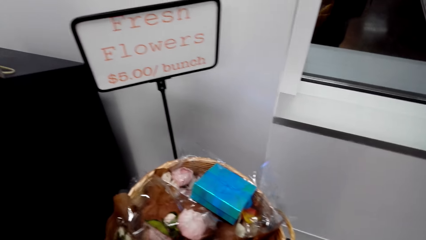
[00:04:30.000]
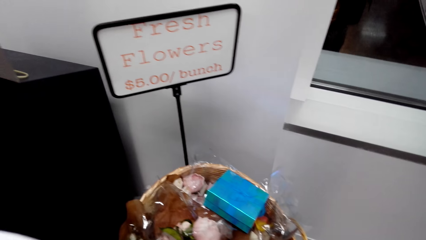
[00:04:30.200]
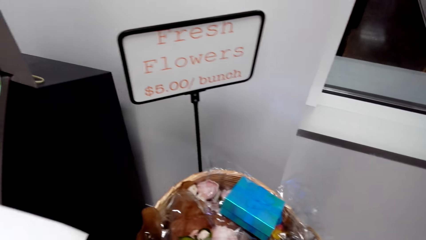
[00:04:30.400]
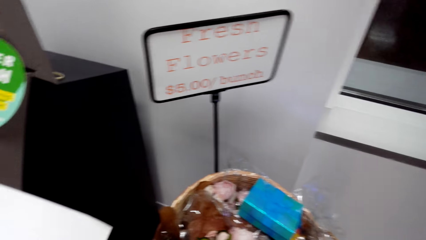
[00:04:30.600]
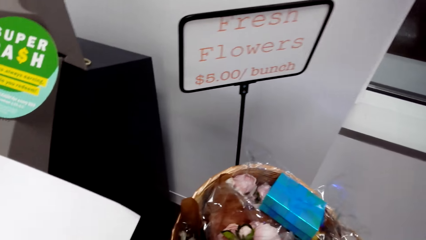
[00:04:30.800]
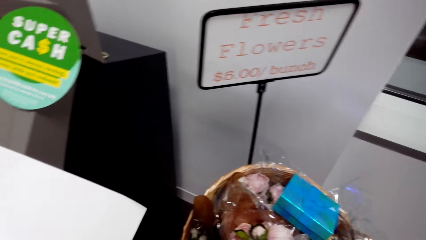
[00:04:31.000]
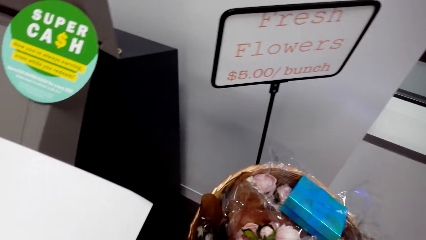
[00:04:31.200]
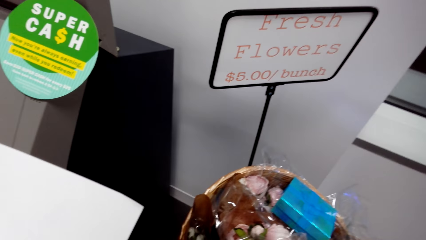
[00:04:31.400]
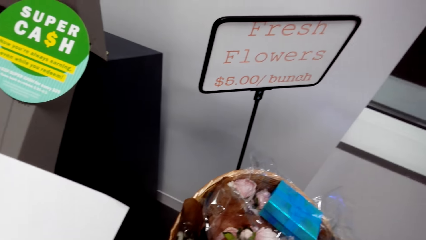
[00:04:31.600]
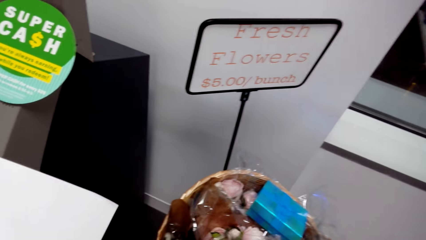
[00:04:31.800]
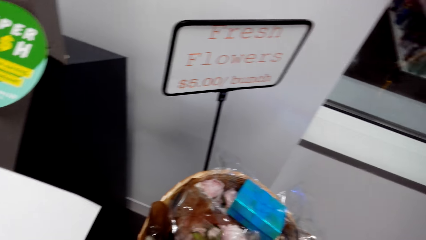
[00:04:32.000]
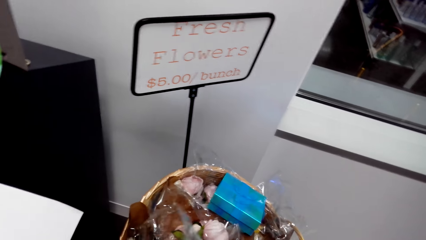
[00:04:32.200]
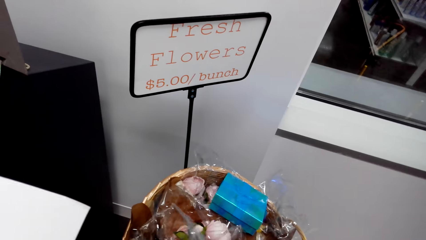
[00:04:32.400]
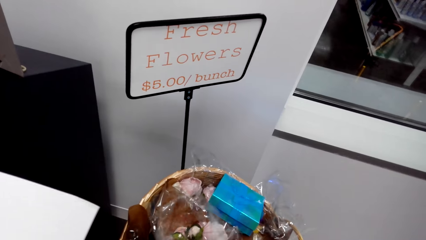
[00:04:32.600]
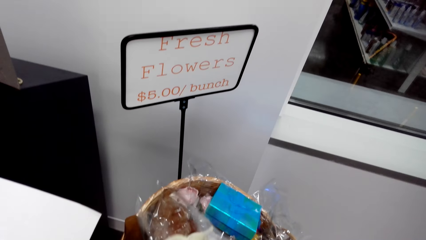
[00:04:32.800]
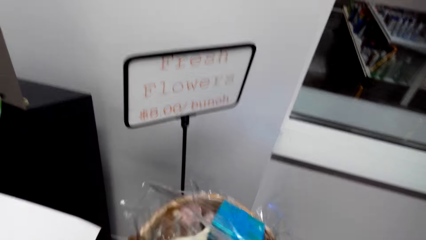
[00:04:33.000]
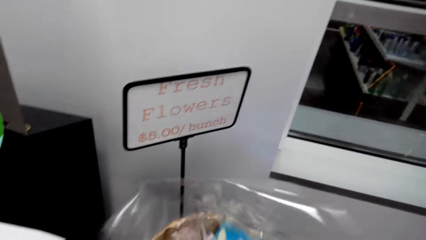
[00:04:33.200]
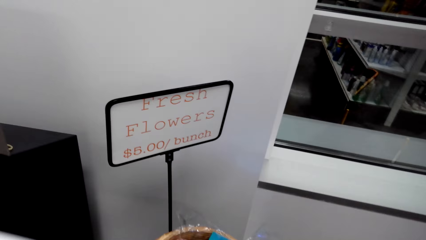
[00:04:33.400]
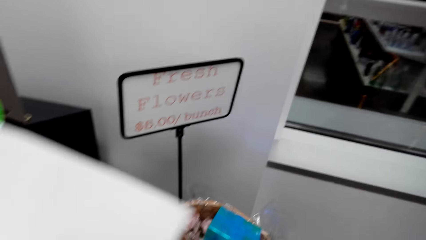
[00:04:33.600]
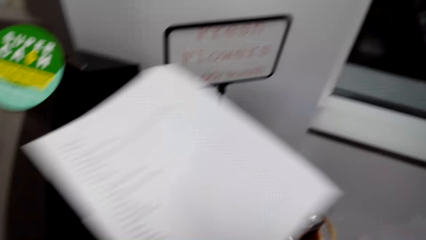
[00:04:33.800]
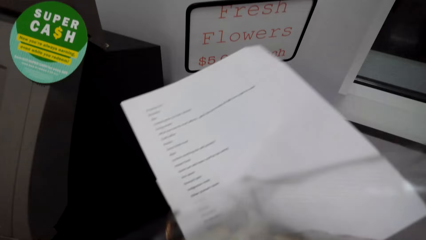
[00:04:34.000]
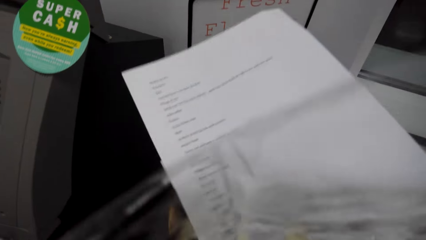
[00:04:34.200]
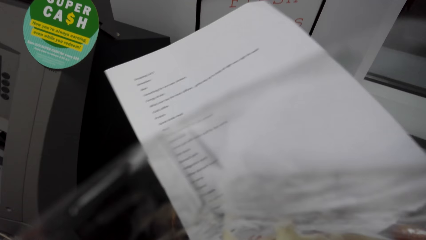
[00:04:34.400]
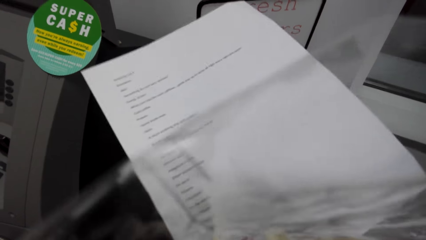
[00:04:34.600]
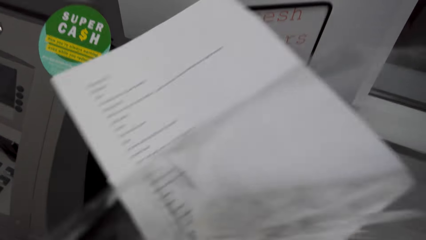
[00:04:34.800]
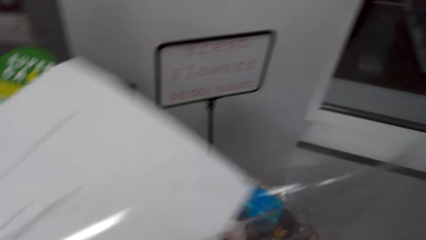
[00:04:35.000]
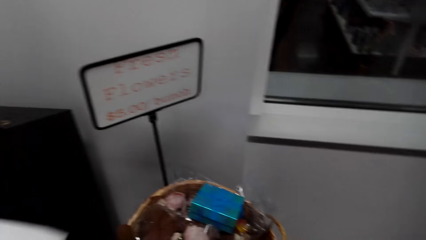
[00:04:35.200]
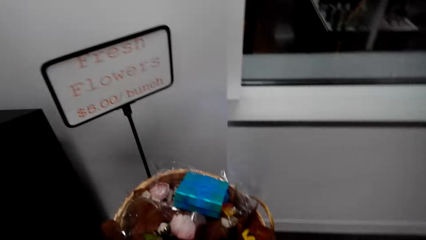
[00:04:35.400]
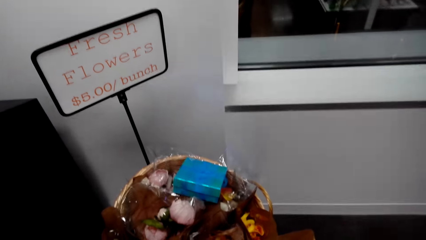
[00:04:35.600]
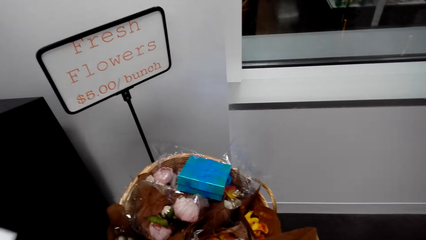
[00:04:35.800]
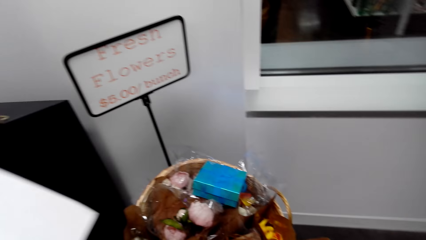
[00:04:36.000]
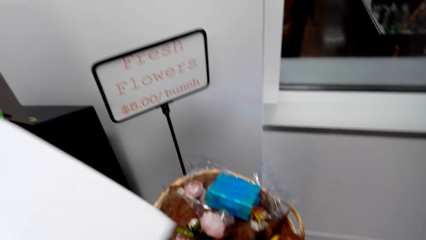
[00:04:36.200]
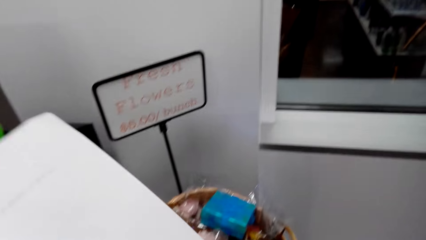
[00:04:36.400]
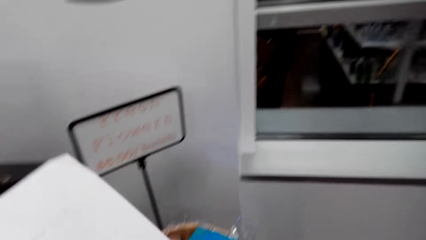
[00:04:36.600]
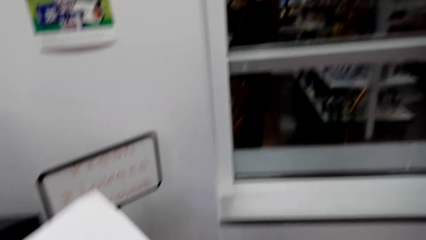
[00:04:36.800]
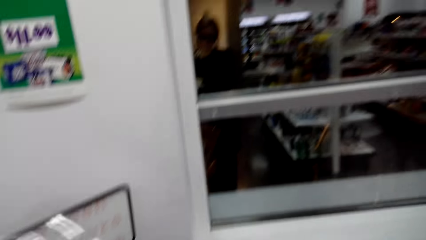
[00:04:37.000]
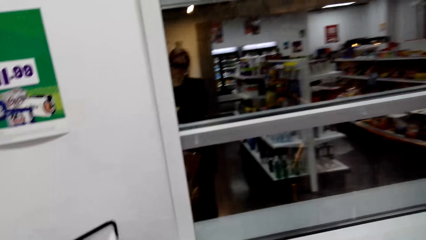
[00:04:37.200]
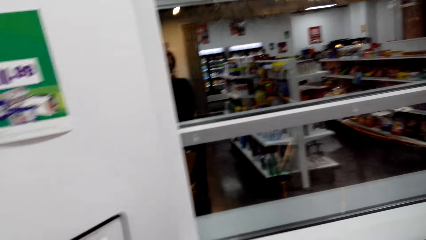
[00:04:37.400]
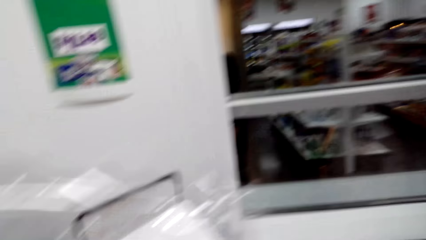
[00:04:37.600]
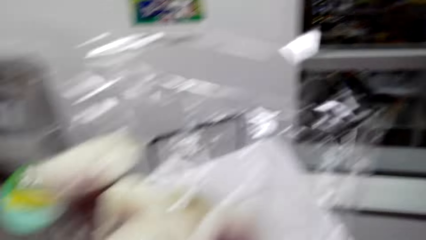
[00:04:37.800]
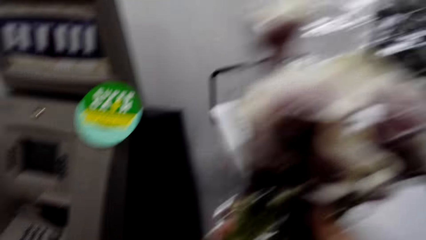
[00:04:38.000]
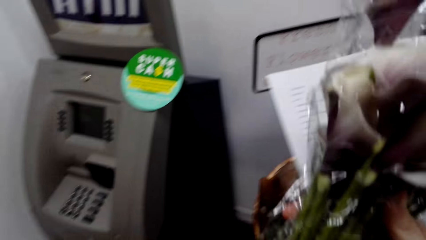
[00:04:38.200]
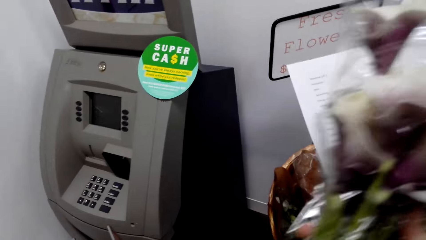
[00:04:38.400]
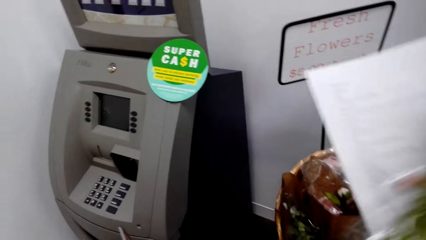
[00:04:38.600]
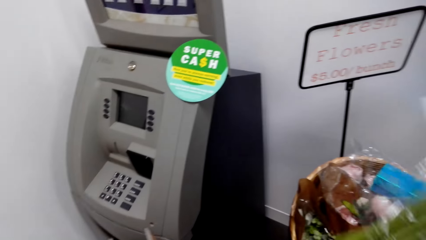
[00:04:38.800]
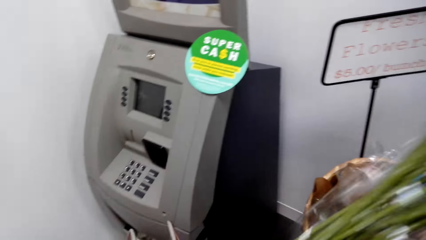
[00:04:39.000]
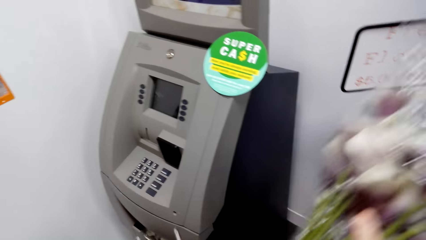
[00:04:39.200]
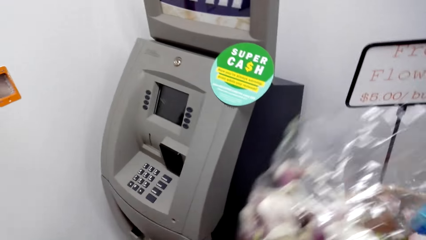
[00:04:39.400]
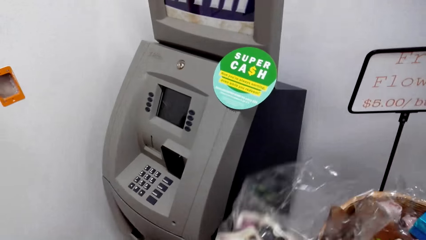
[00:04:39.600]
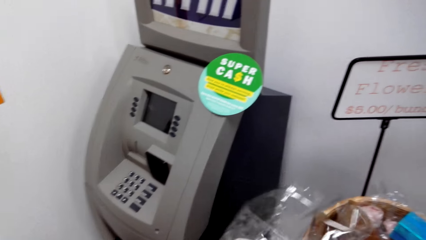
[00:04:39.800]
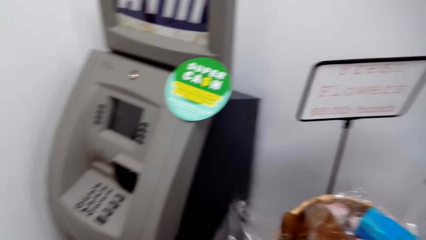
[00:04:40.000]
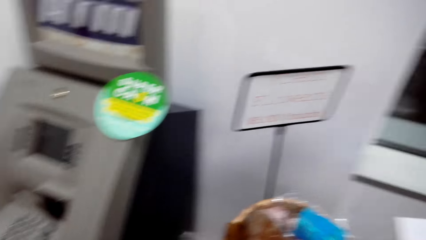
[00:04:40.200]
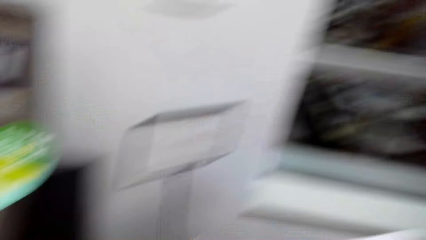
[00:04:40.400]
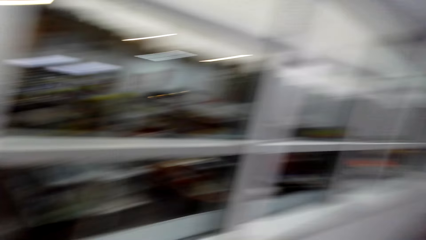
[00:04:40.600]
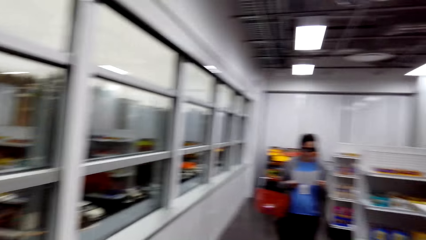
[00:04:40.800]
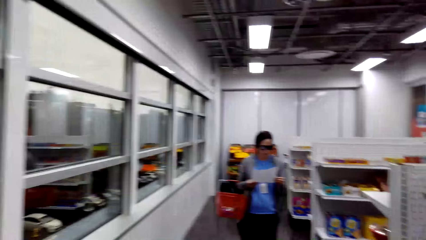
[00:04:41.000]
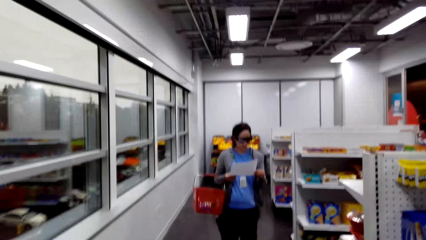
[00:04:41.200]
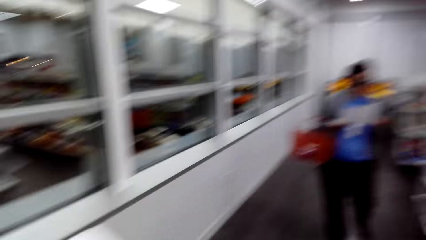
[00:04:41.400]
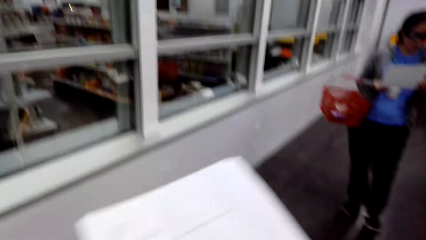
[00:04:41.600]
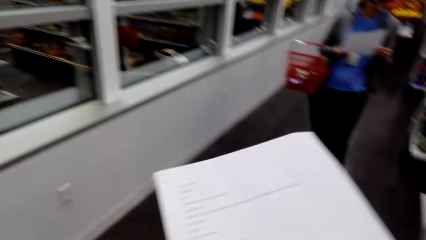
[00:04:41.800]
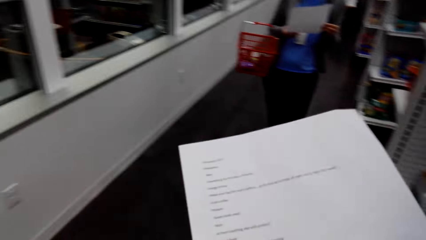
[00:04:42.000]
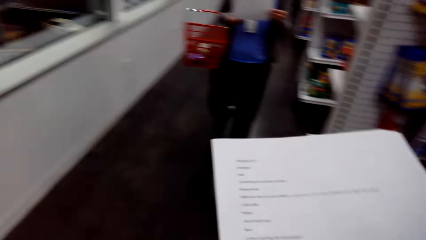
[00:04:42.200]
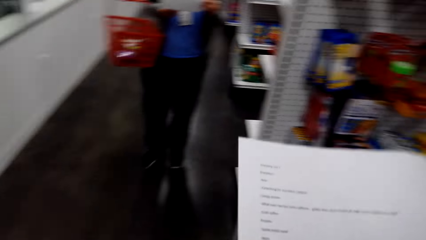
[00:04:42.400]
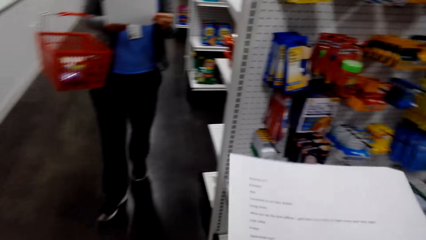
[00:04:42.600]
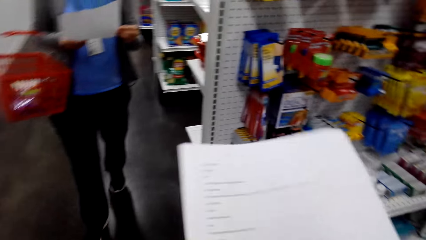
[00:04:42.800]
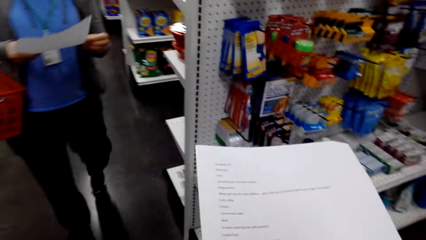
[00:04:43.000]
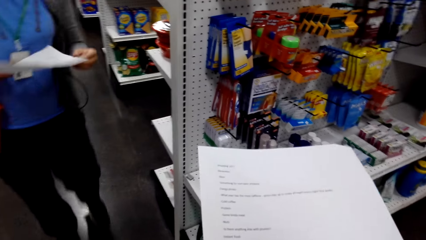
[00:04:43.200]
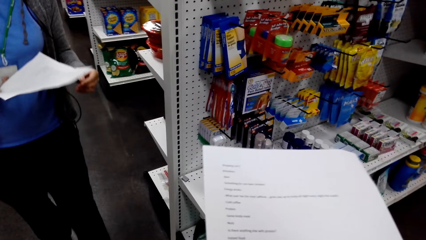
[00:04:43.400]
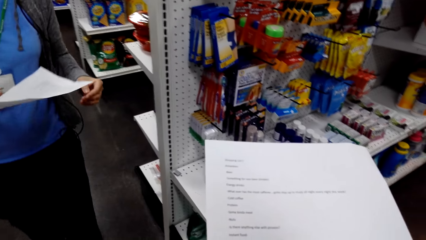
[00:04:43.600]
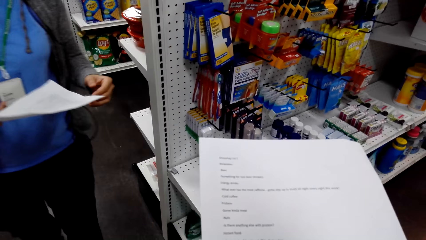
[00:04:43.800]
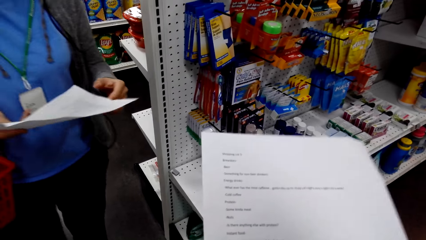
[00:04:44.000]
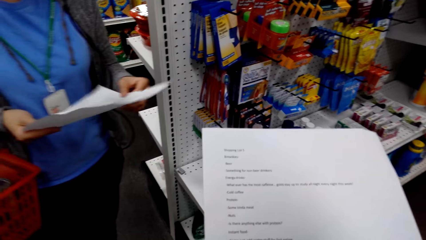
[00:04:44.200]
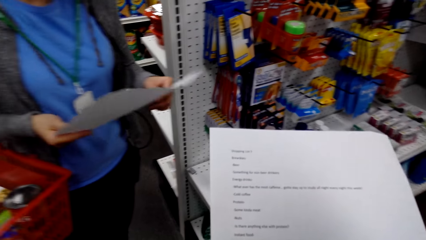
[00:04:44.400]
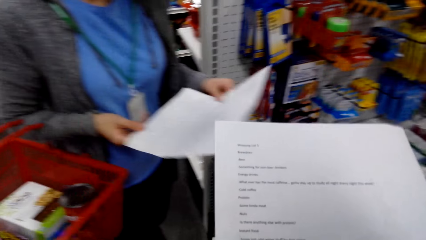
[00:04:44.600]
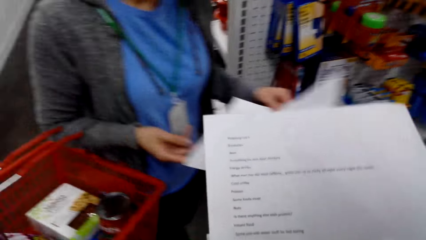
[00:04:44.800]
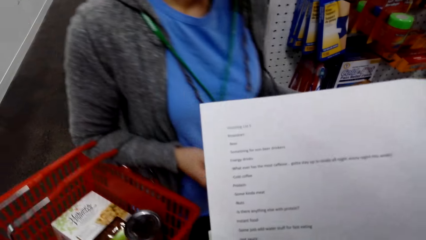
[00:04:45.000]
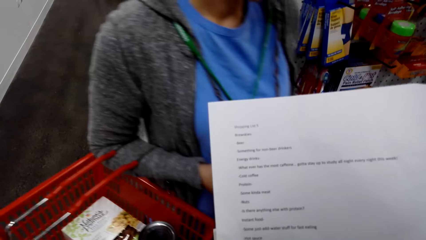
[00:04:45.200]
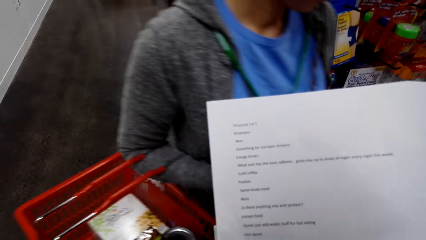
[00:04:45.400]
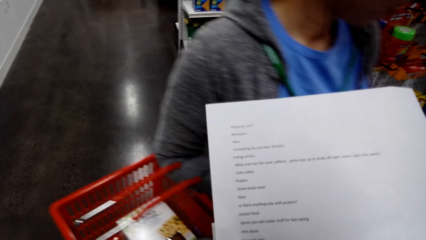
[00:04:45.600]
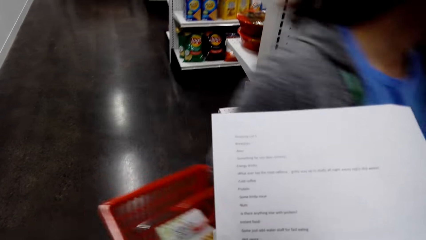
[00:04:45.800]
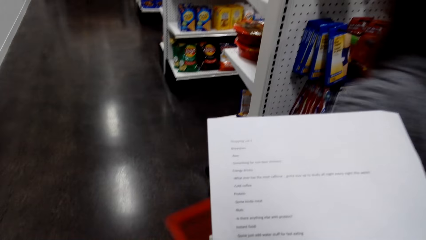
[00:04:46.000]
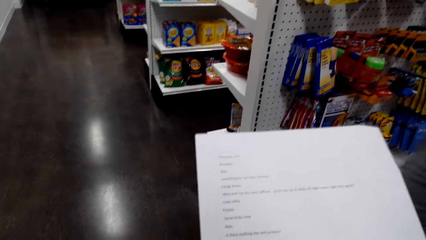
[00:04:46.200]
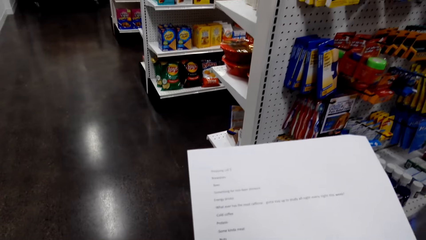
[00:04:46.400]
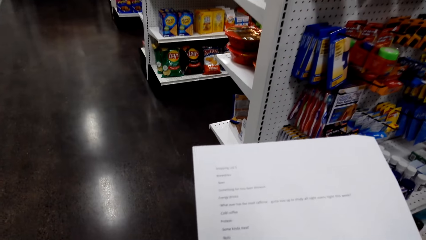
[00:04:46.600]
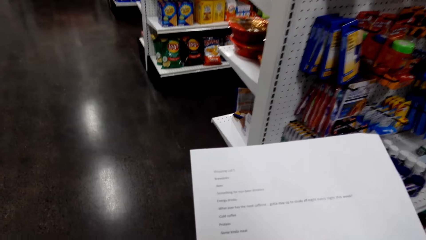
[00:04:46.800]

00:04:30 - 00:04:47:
The camera wearer stands beside the basket. They pick flowers from the basket. They adjust the list paper in the hand. They adjust the flowers. They carry the flowers. They look around in the supermarket. A woman walks around in the supermarket with a list paper in the hands. The camera wearer adjusts the list paper in the hands. They view the list paper. The woman passes in front of the camera wearer.
